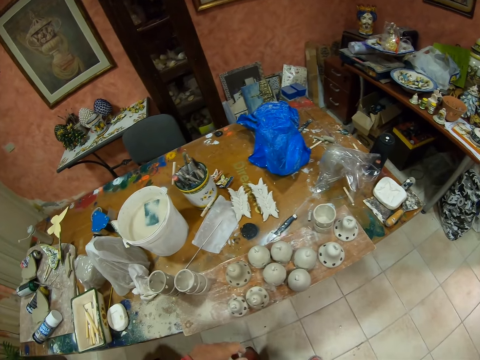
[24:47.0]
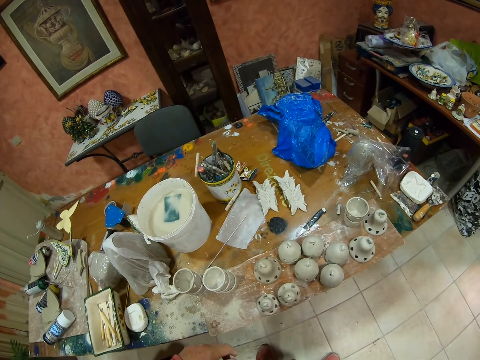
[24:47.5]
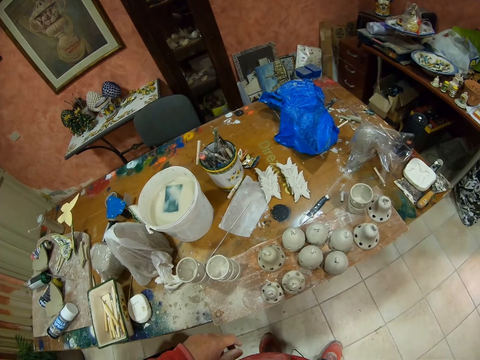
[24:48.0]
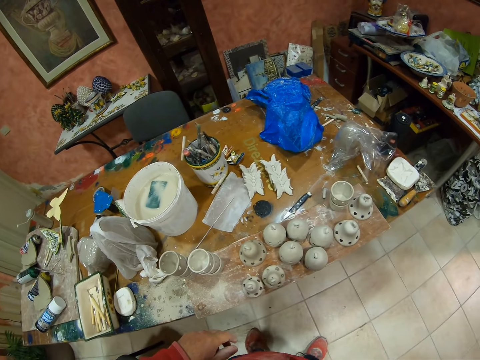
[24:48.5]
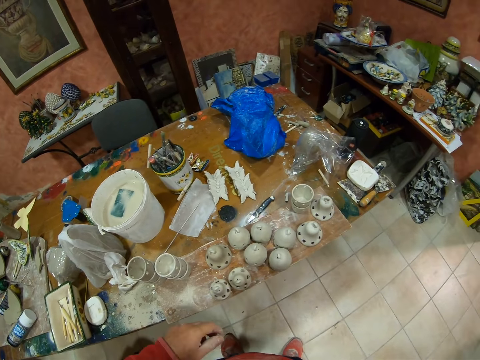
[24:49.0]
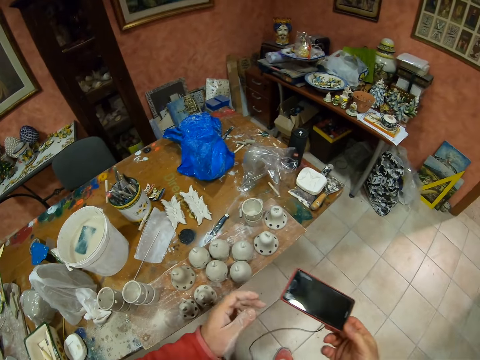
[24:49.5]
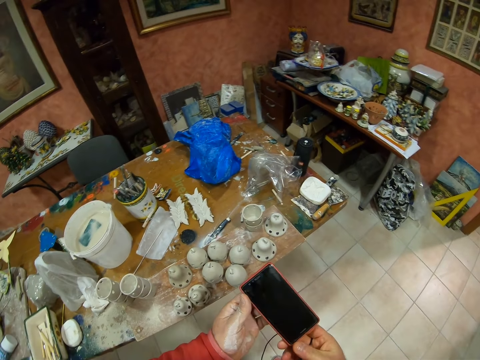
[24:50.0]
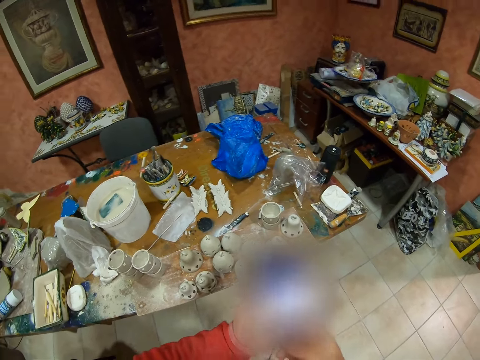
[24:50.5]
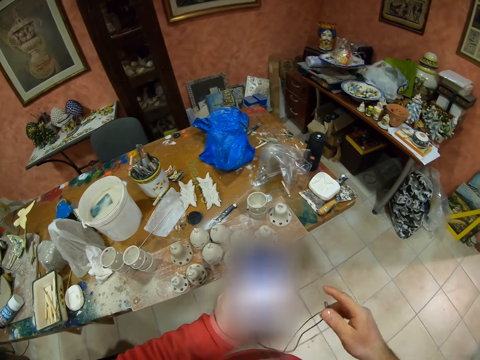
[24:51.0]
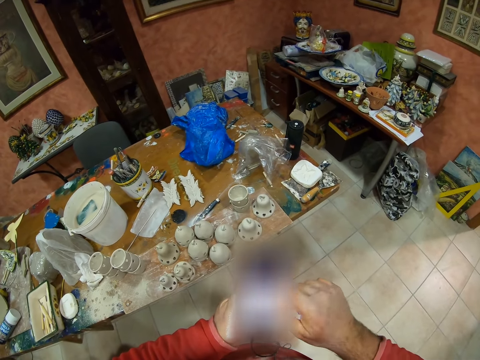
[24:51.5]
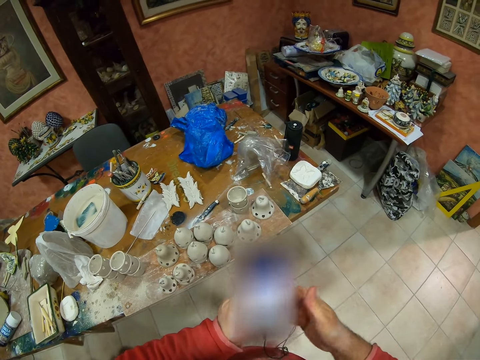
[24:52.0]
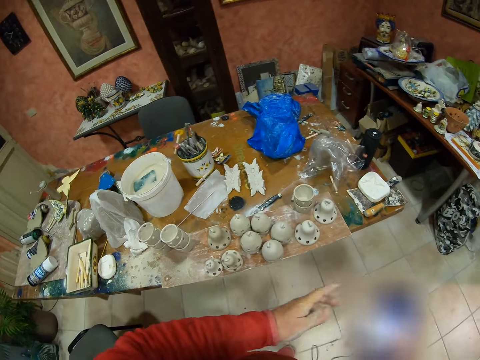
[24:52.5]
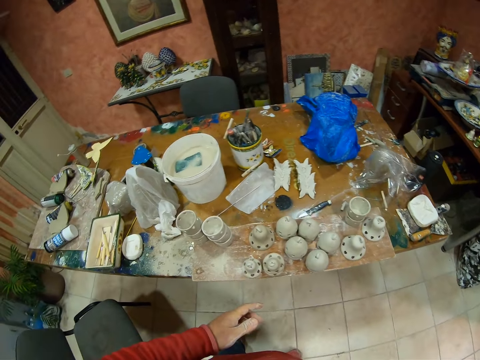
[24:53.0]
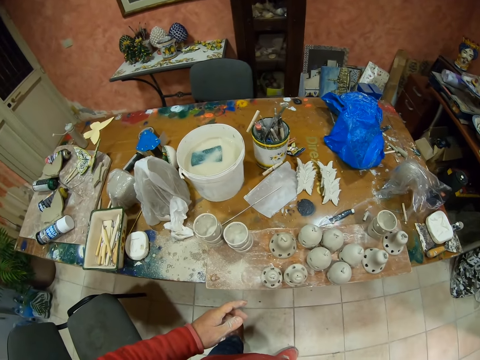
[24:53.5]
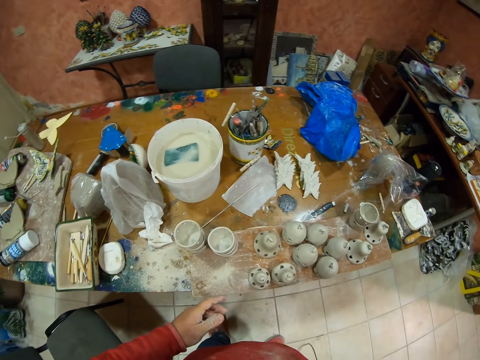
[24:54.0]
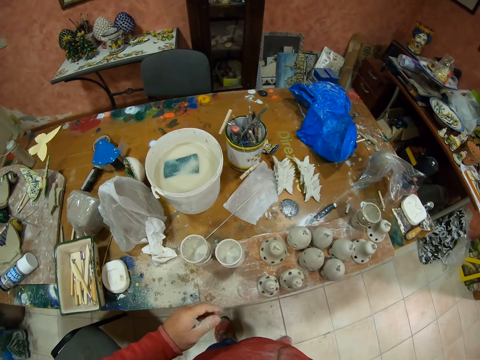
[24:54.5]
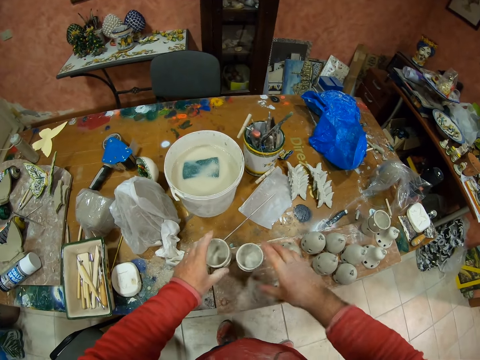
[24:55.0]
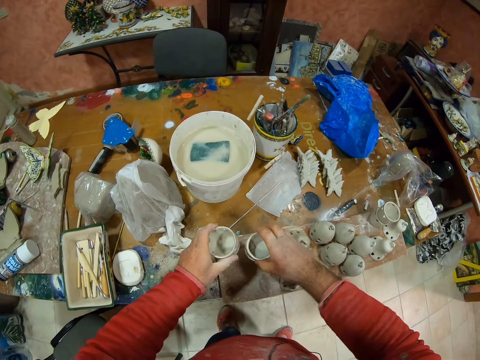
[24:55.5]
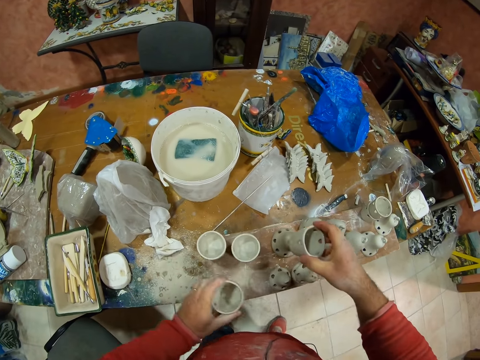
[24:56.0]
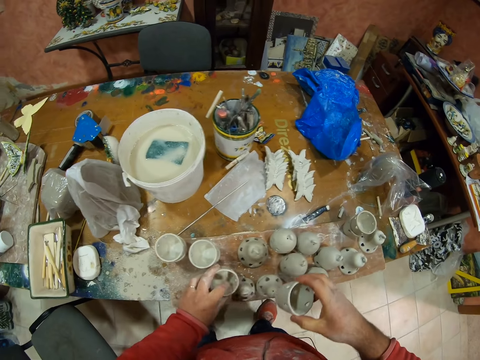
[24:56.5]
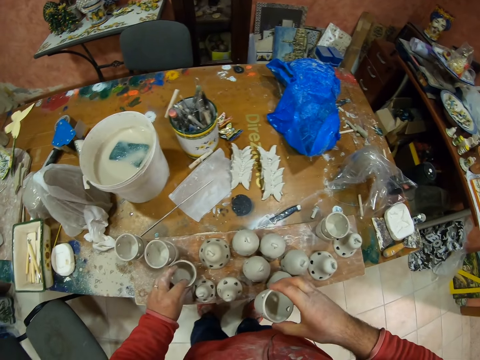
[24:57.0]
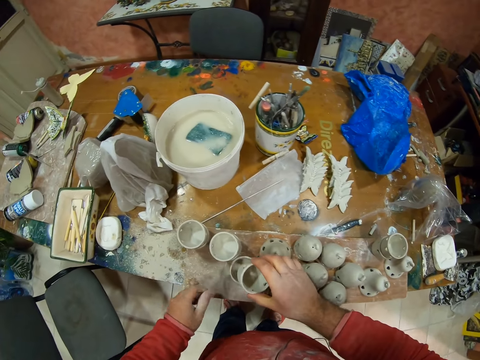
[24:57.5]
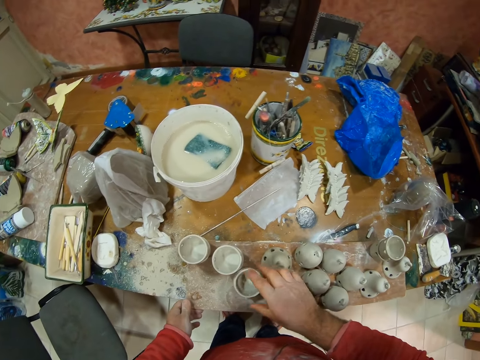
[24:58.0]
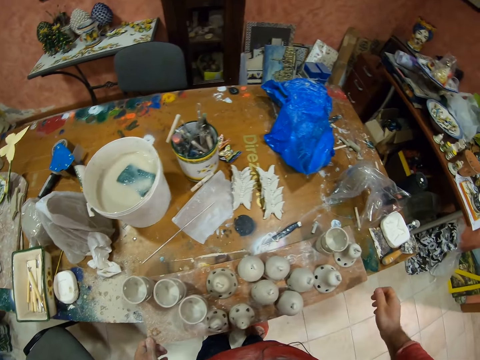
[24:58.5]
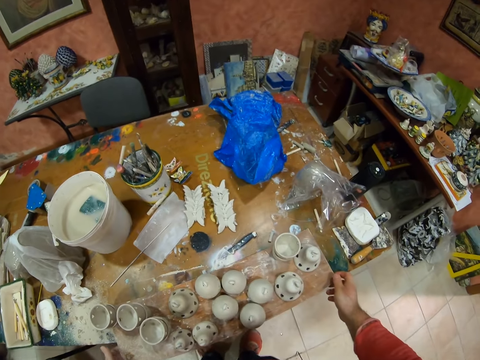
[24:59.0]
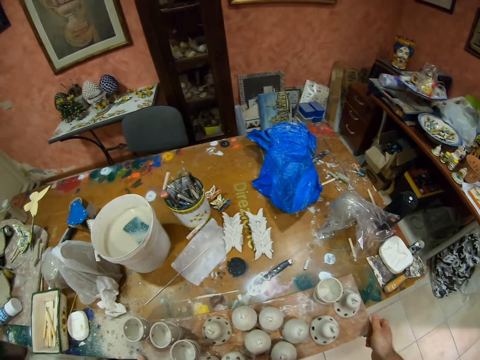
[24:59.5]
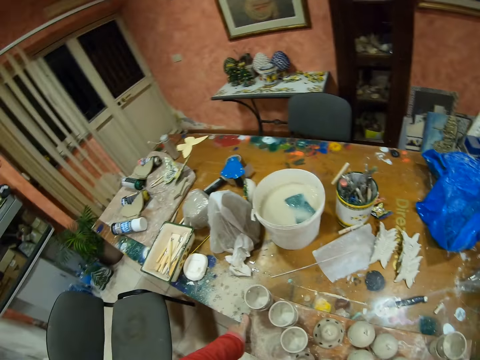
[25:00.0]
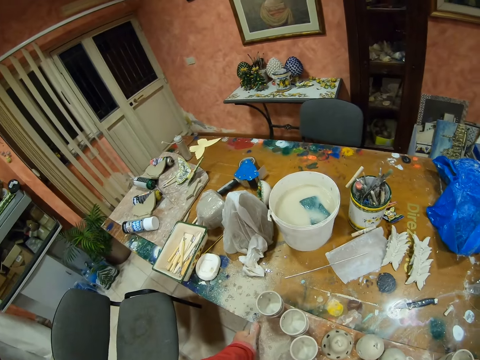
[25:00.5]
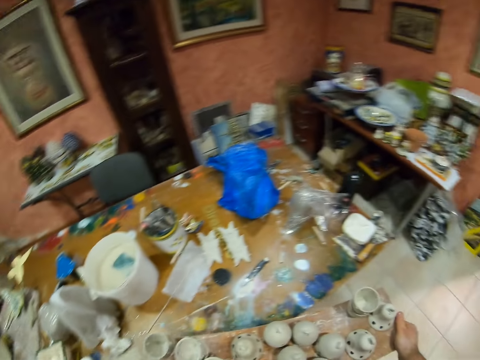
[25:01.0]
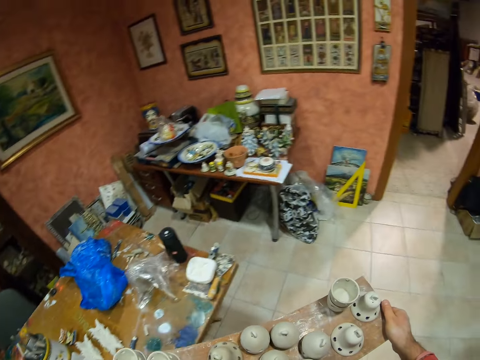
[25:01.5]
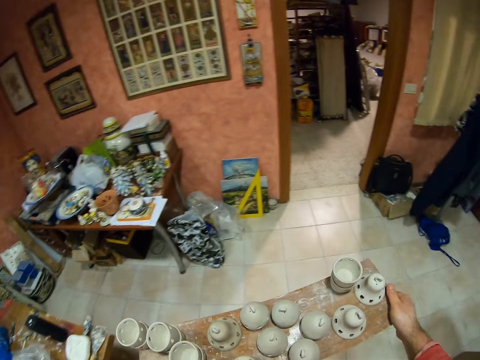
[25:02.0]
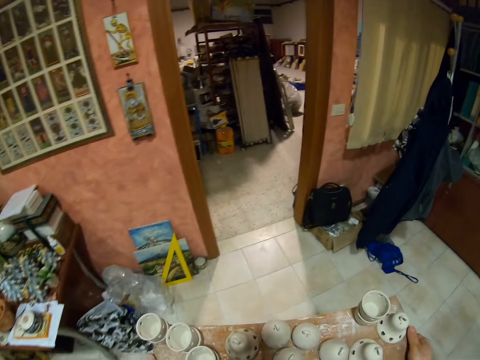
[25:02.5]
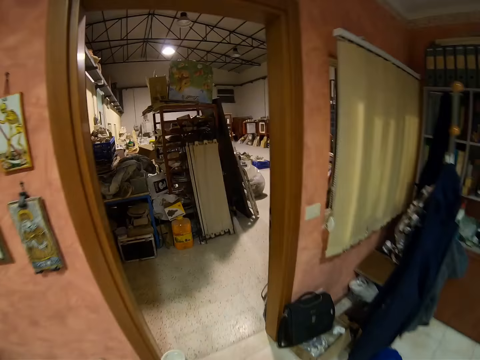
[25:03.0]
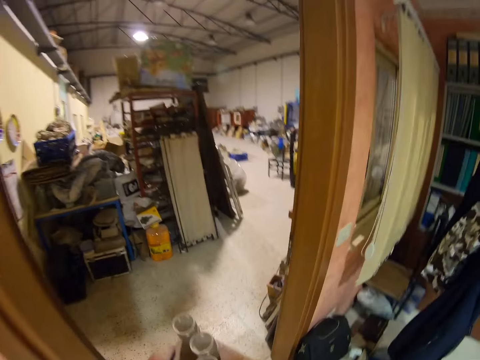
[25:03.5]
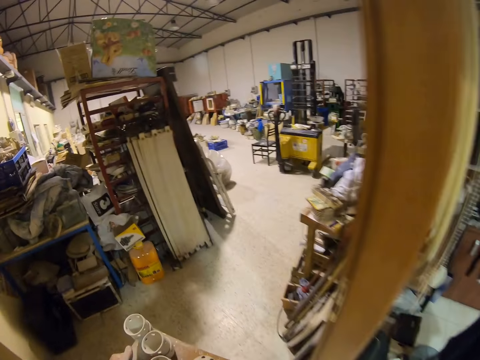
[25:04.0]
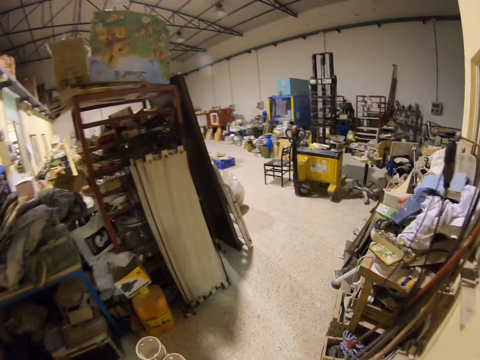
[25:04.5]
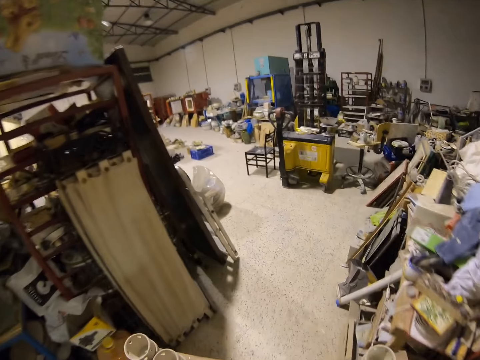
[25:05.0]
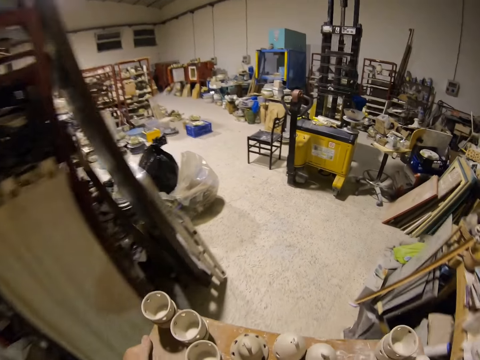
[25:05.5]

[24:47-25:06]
The camera wearer looks around. They remove a phone, dial the phone, and put the phone in the pocket. They pick decors. They carry the clay silicone. They carry the decors to the furnace. They walk around the workshop.

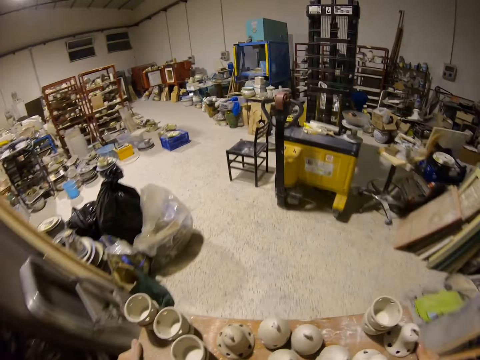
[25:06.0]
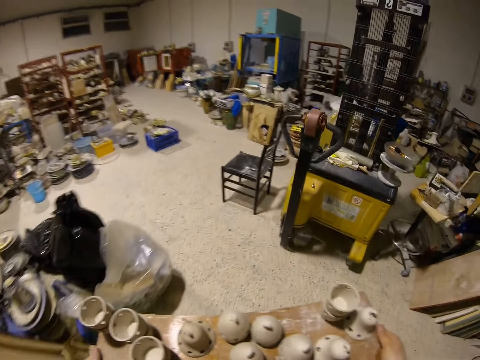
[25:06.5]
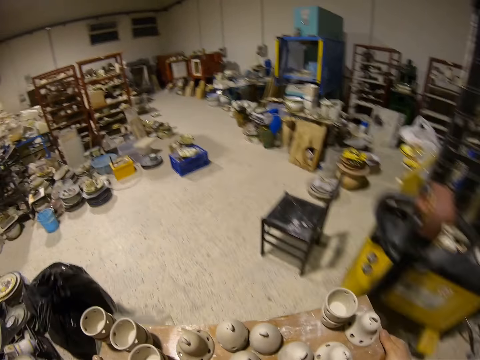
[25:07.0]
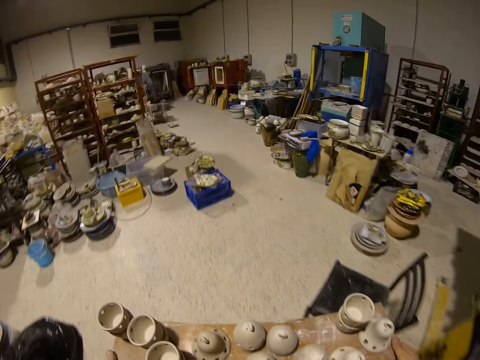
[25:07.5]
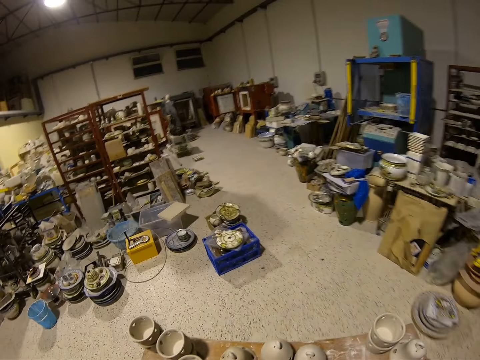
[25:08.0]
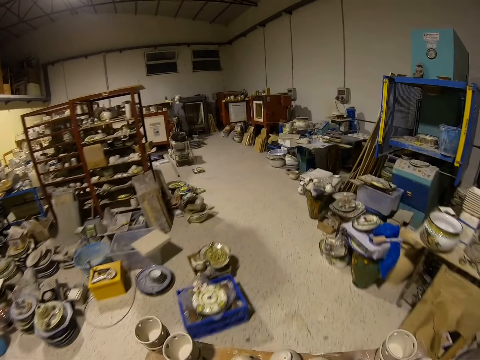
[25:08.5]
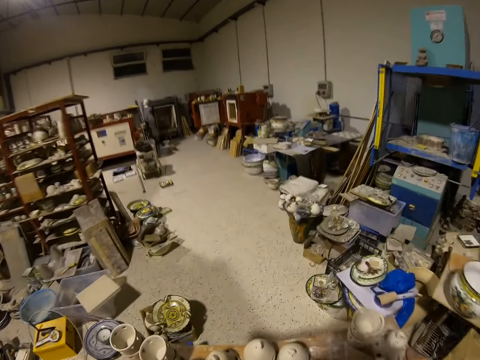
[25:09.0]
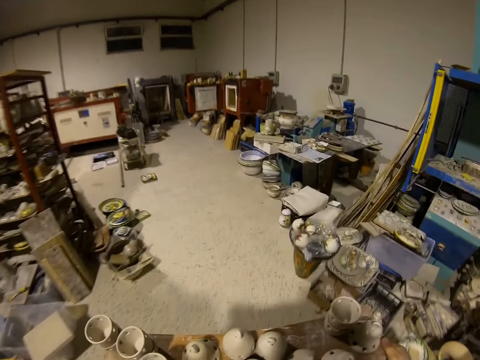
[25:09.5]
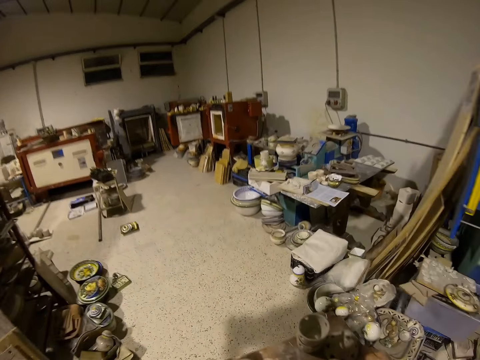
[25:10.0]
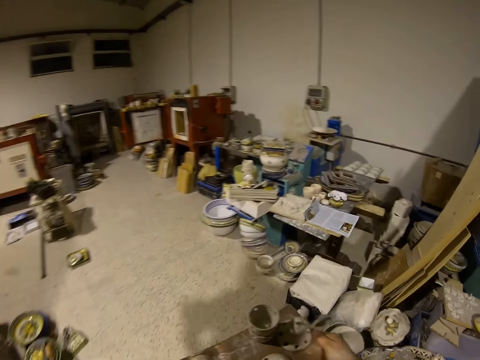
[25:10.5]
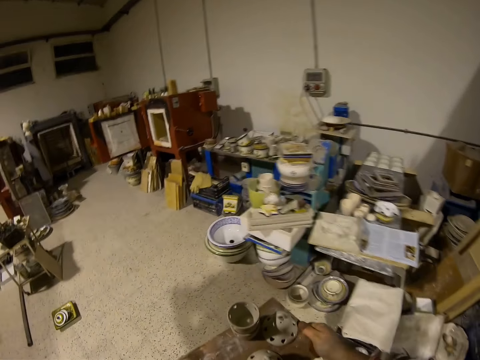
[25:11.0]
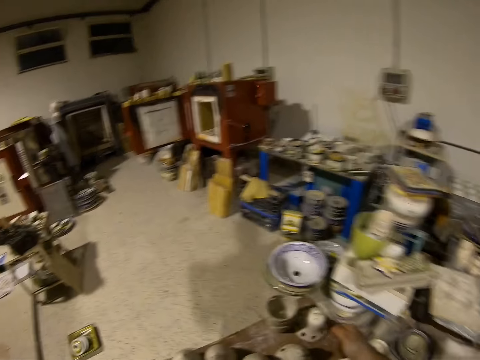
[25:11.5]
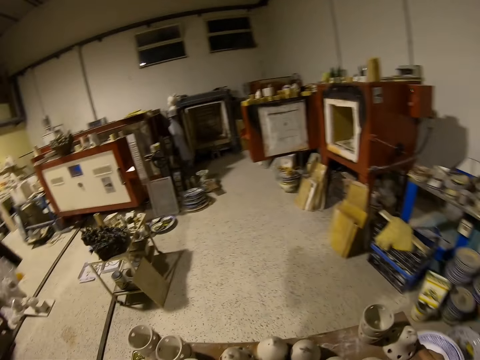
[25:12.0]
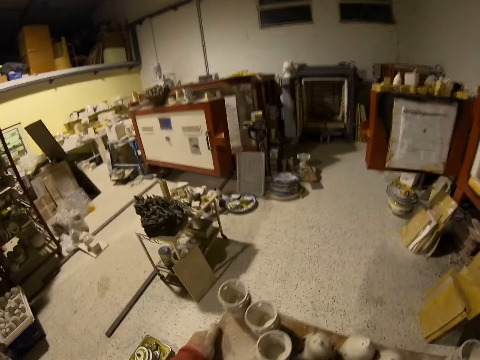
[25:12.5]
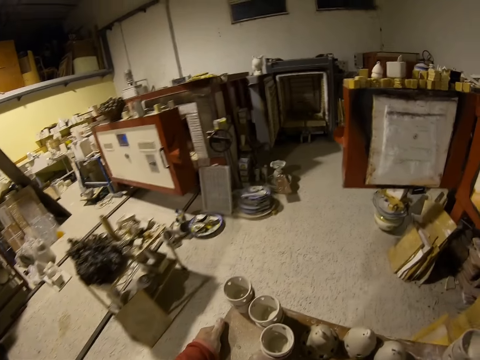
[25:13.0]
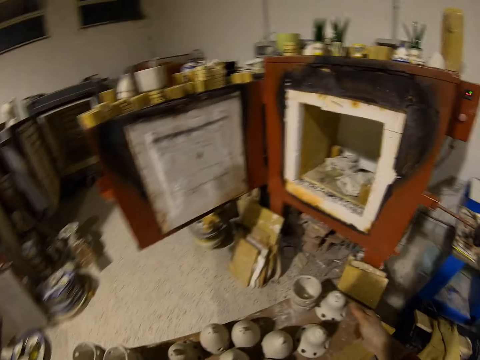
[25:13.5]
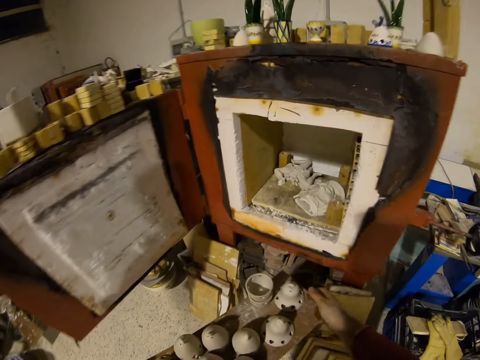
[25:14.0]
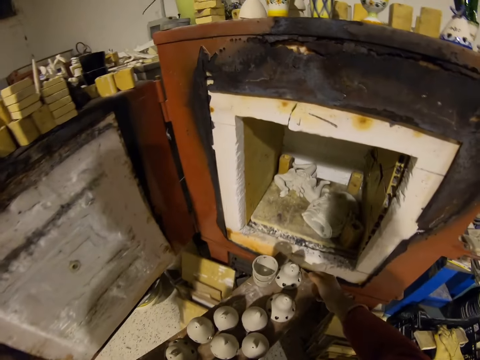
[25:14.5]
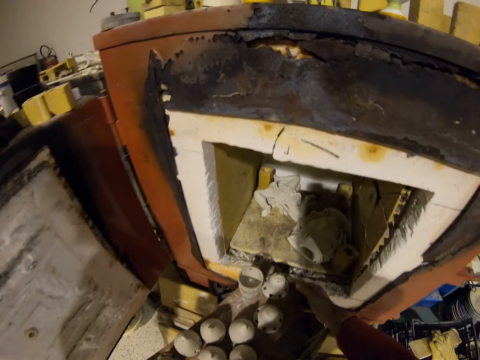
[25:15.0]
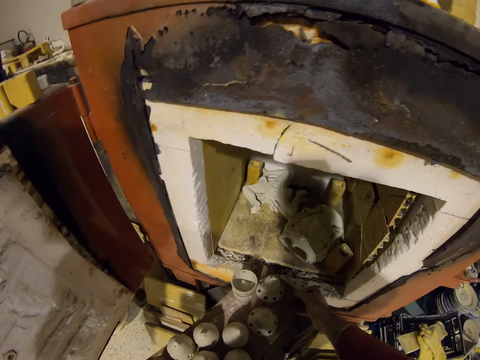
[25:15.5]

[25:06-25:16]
The camera wearer puts the clay silicone down.
